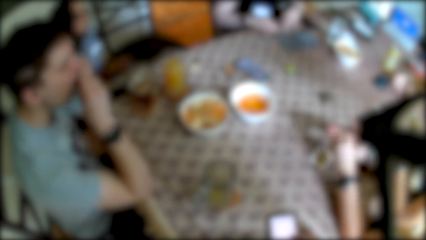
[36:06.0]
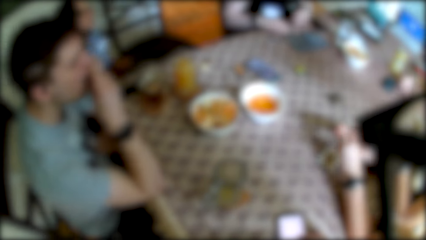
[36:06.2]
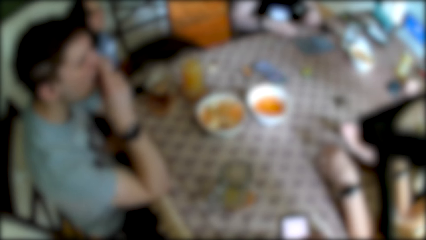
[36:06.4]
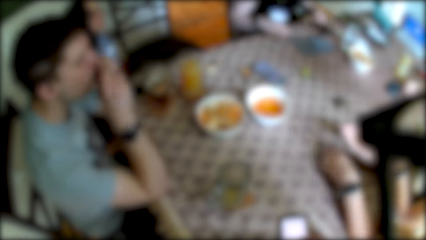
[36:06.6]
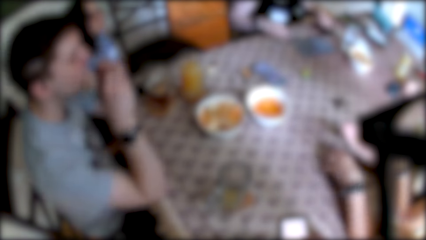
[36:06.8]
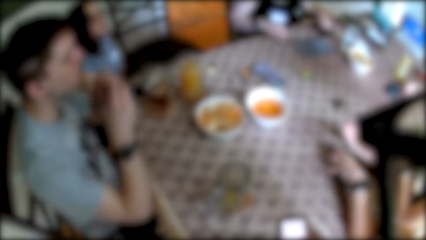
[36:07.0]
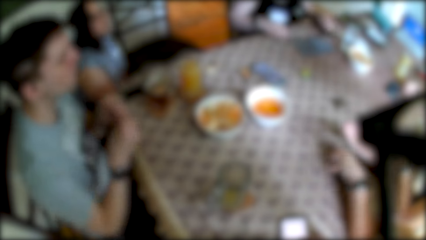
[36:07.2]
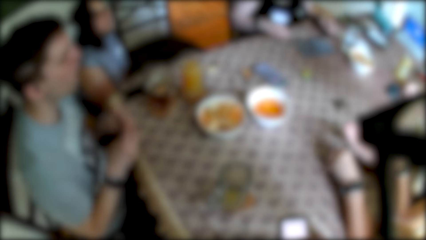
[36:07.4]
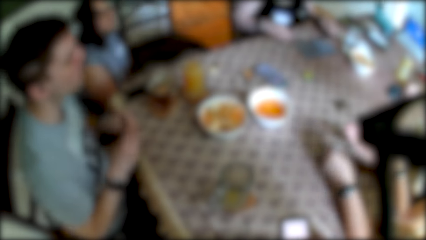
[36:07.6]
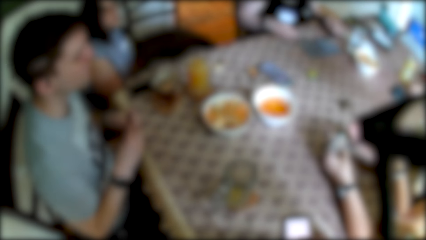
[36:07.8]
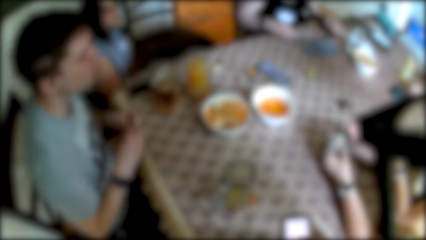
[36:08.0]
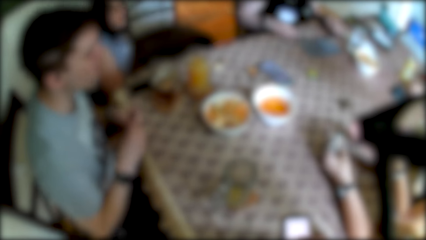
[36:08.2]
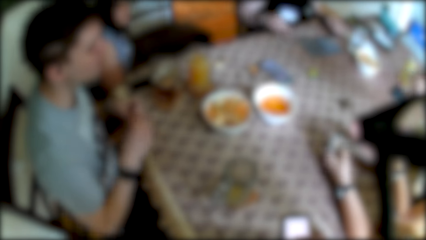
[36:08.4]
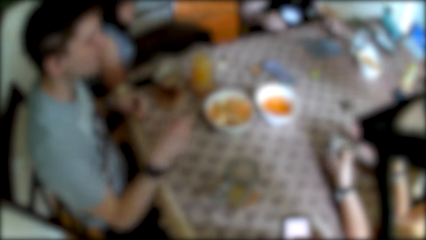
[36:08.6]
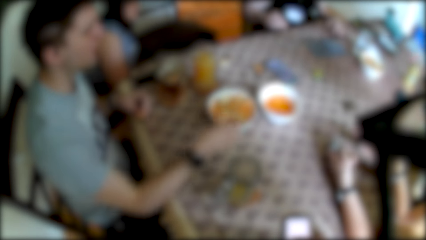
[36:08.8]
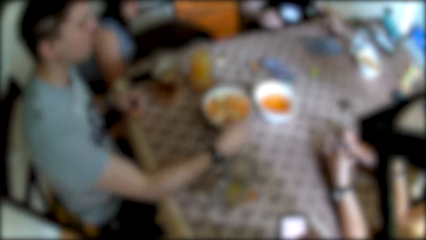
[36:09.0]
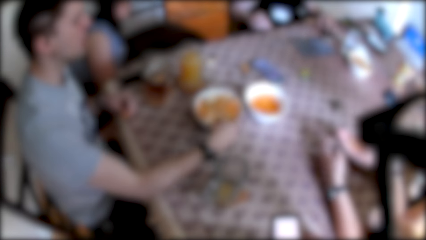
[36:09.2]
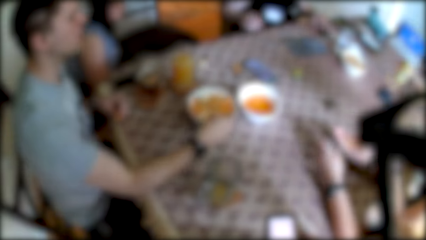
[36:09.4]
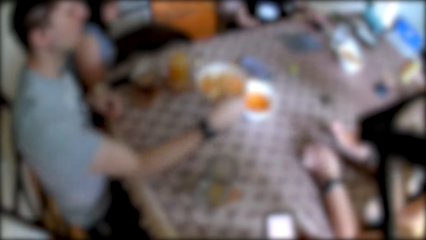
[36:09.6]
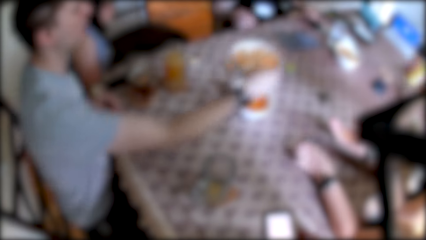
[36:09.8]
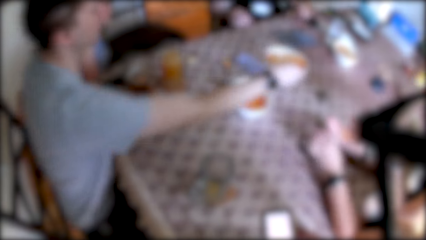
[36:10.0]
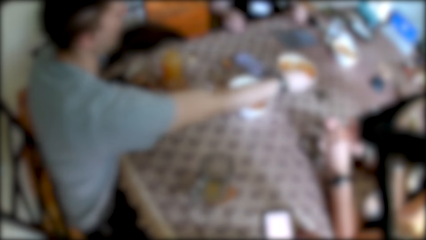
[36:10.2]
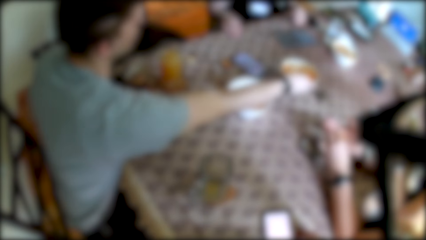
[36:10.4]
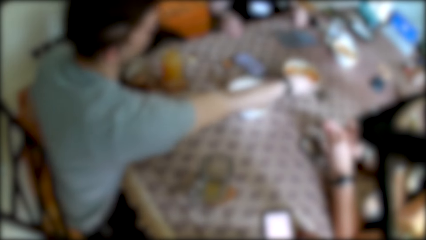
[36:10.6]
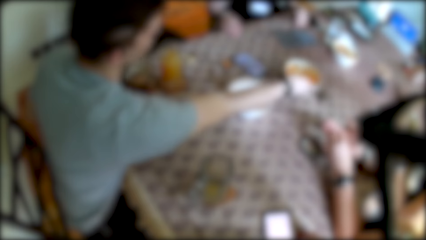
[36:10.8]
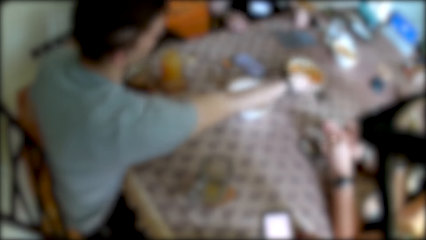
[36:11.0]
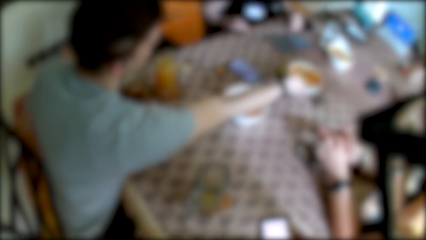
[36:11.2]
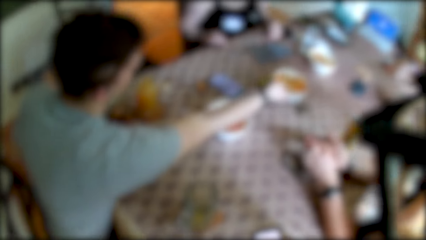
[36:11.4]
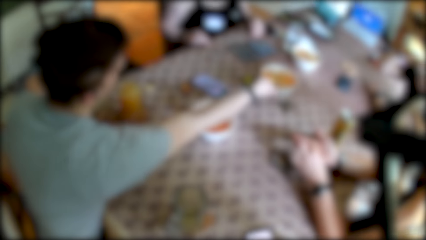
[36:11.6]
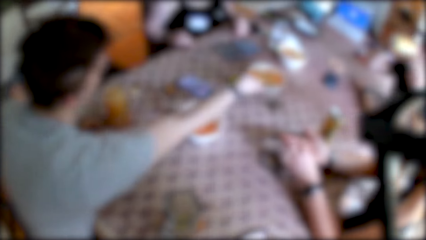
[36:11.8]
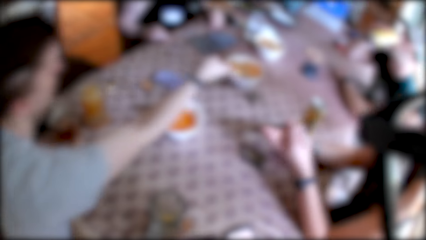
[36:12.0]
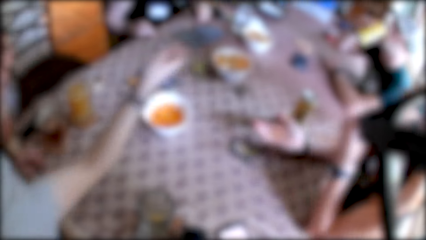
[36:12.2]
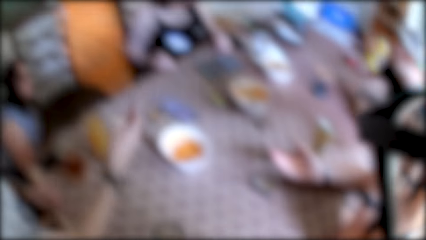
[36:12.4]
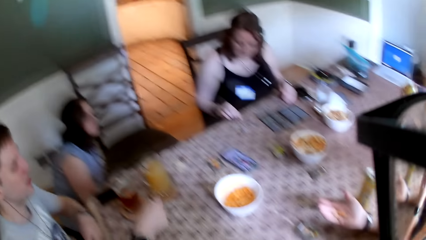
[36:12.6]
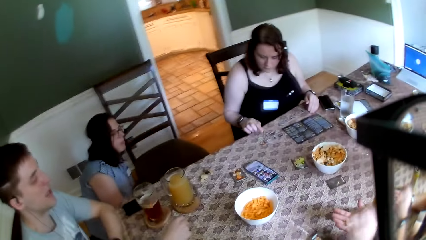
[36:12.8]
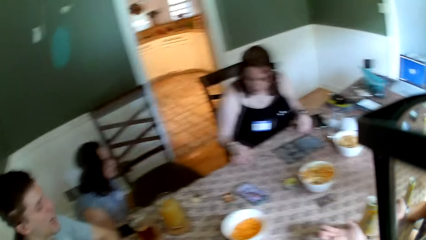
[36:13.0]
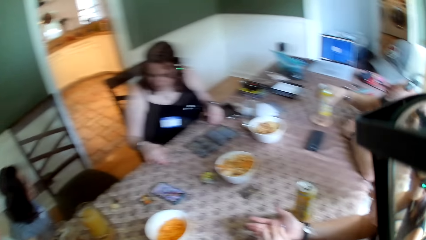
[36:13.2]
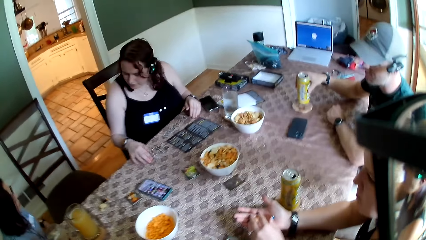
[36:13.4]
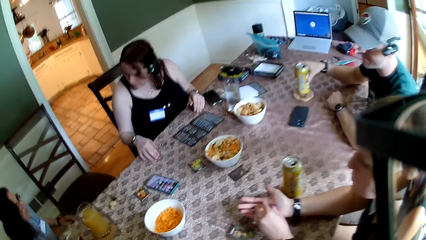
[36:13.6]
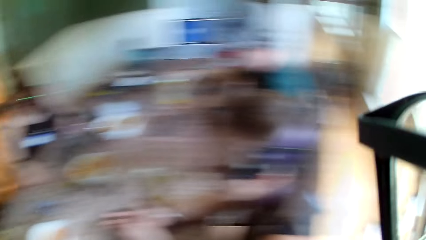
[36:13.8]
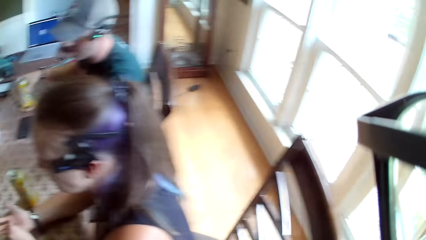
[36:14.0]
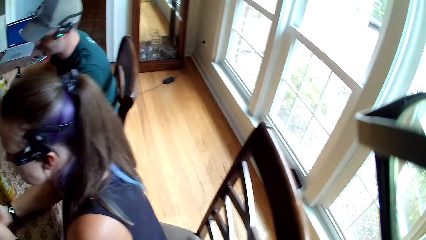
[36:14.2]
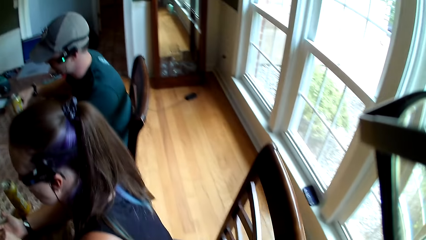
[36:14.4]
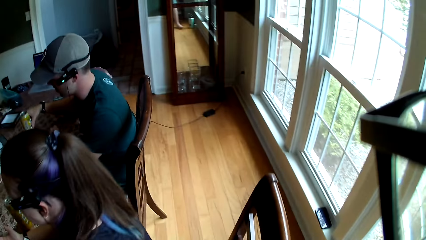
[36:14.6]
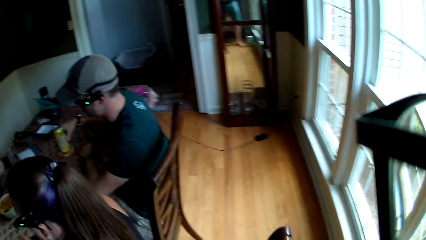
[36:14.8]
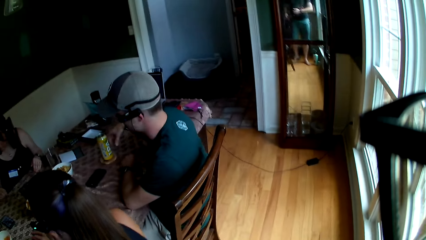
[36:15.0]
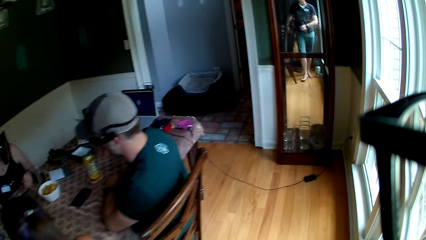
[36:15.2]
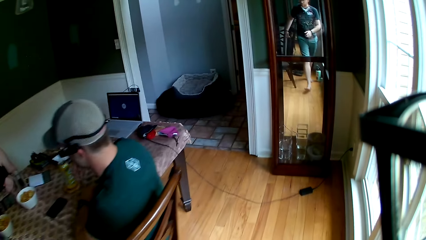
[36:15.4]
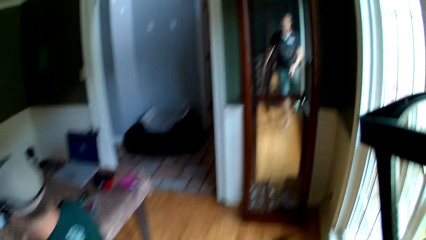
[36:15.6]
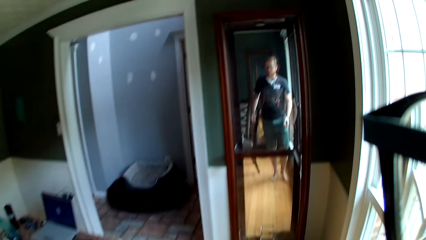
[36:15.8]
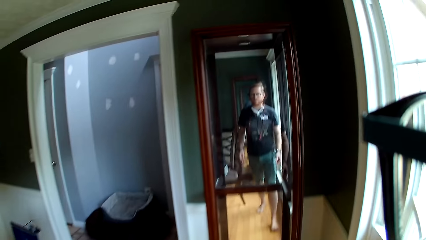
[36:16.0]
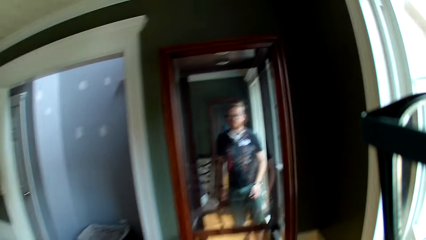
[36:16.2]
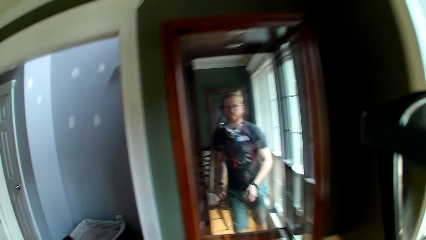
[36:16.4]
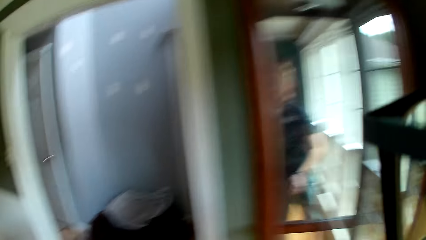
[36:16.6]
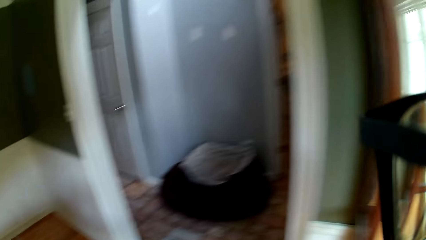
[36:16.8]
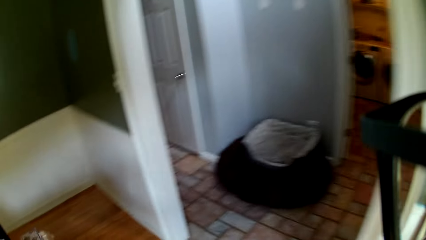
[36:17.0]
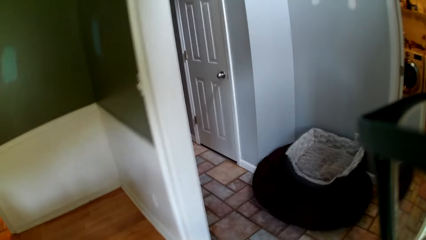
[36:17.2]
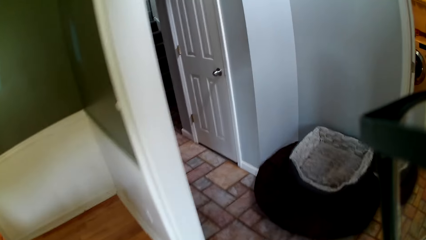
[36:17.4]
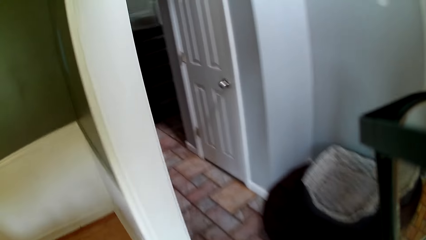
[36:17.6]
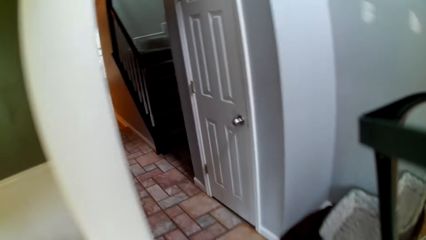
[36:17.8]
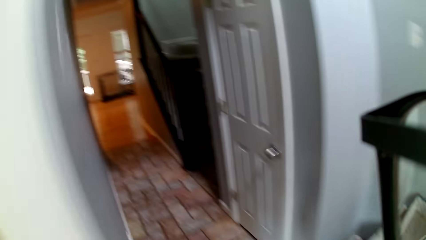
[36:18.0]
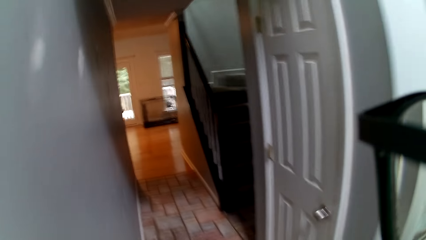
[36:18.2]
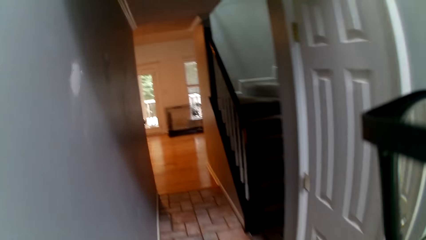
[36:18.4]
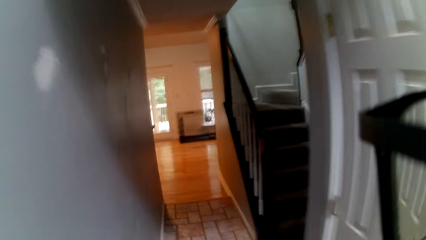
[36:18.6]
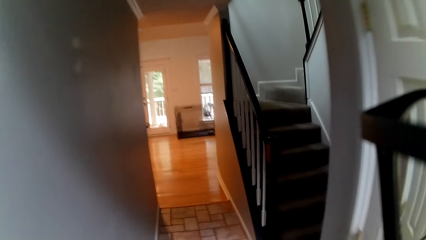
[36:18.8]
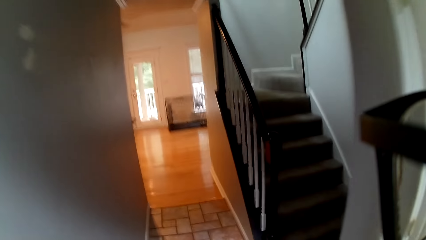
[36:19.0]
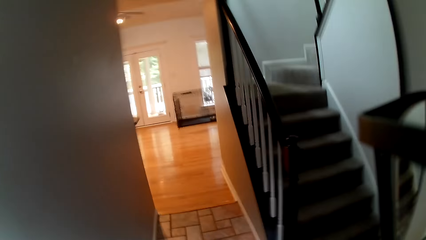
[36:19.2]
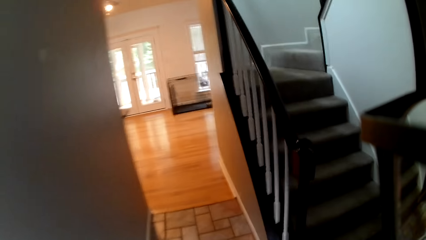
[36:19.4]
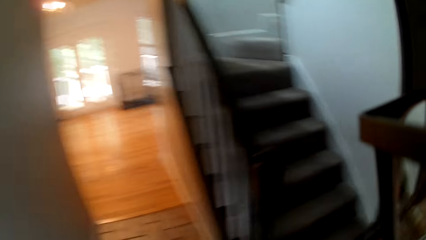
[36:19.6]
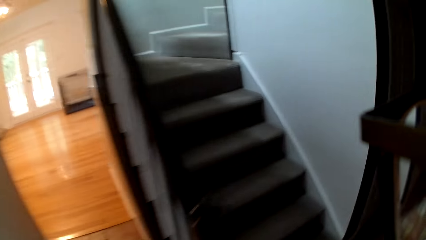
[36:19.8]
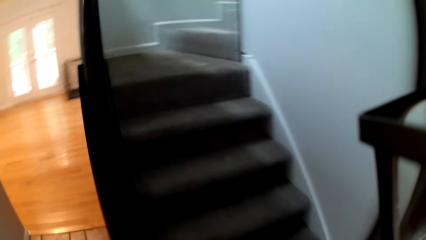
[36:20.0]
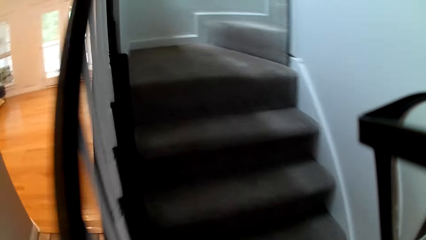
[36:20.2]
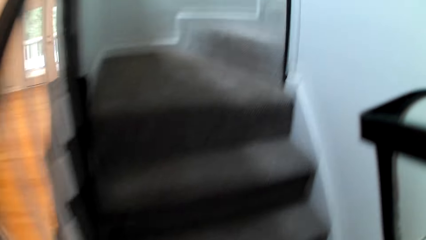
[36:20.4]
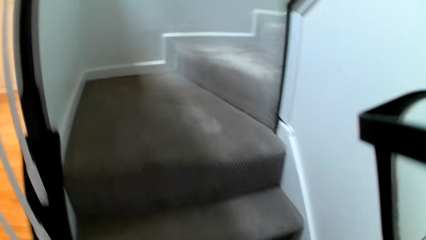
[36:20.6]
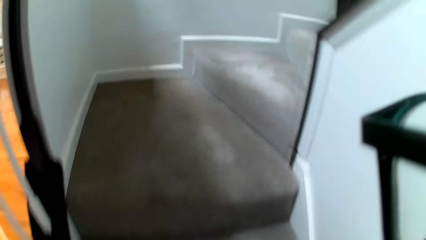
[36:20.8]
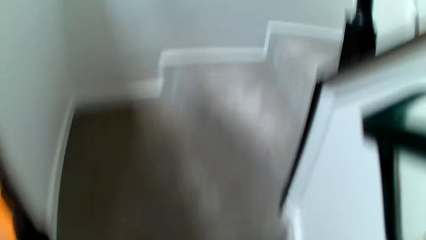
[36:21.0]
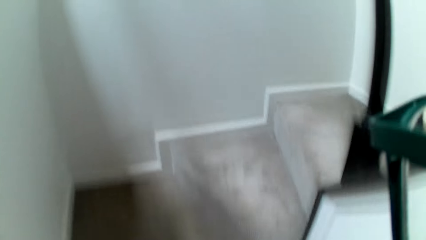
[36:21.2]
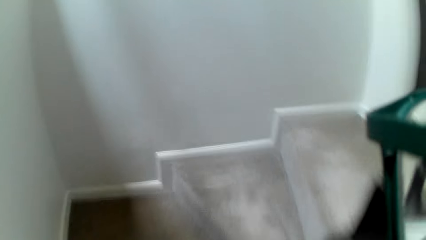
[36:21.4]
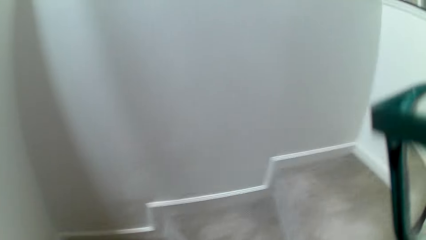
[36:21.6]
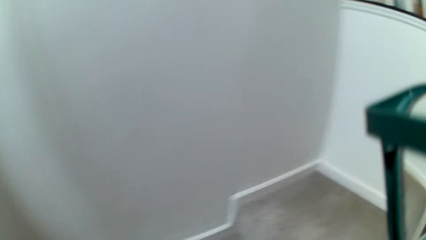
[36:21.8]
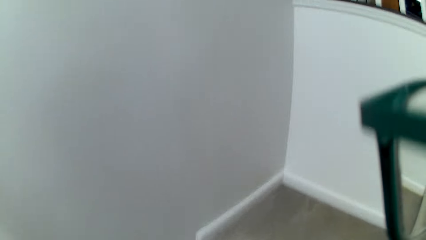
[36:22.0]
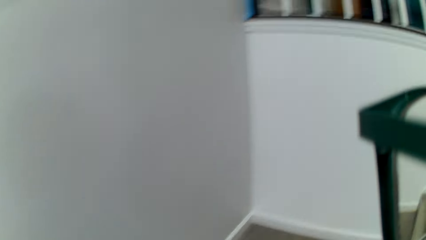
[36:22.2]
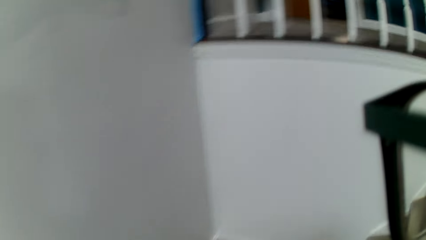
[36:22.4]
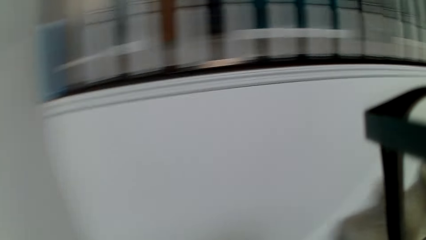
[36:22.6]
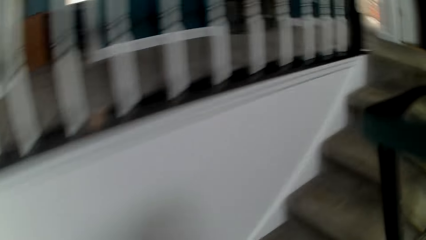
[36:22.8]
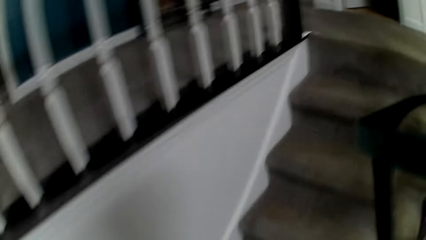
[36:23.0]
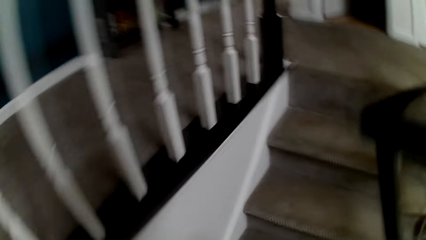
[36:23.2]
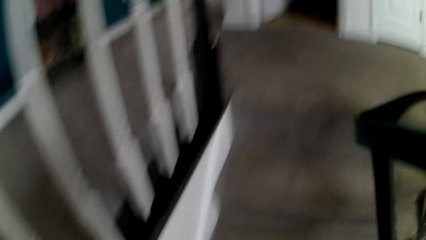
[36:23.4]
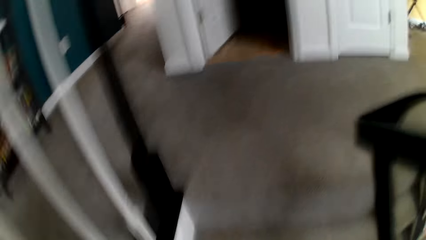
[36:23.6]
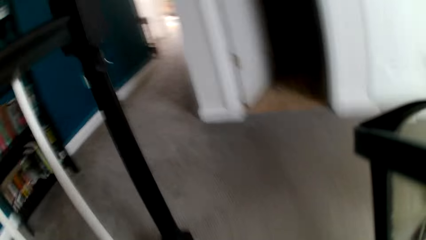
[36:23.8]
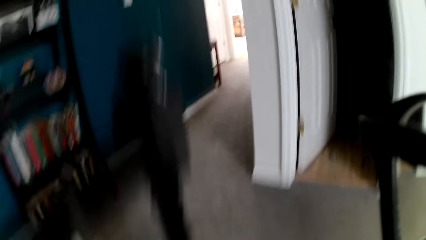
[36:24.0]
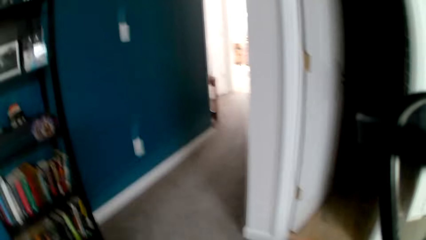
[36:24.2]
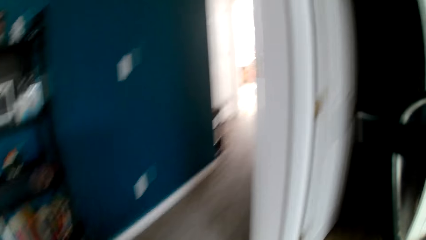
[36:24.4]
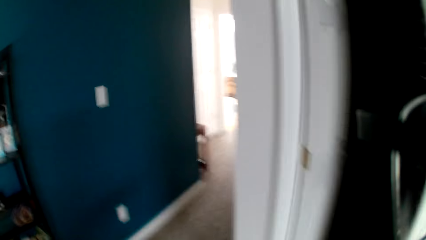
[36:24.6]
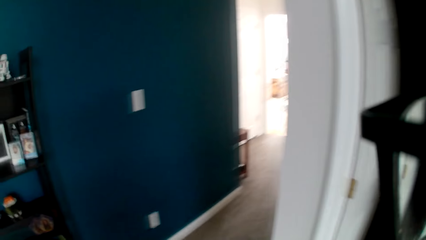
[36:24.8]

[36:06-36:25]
The woman adjusts the chair with both hands. The man picks up the bowl from the table with his right hand and drops the bowl on the table with his right hand. The camera wearer looks around. They walk around the room. They walk out of the dining. They climb the stairs.
